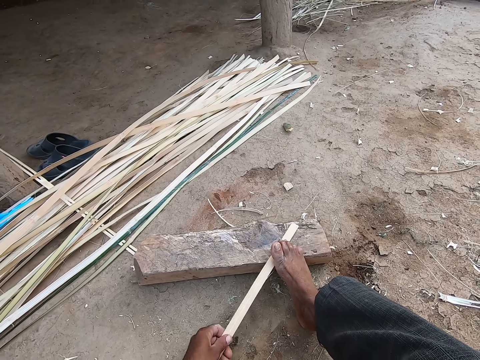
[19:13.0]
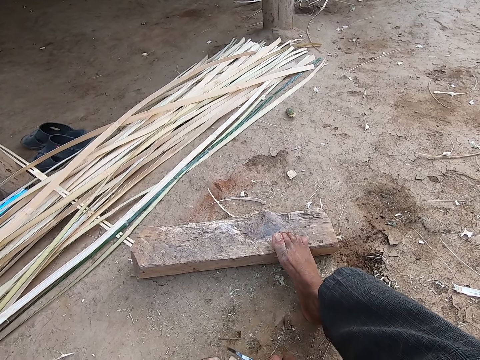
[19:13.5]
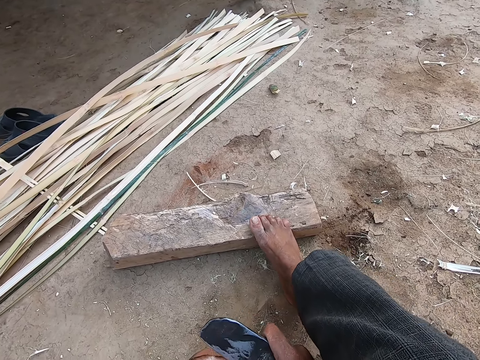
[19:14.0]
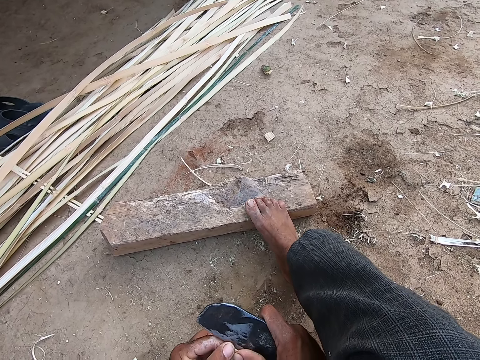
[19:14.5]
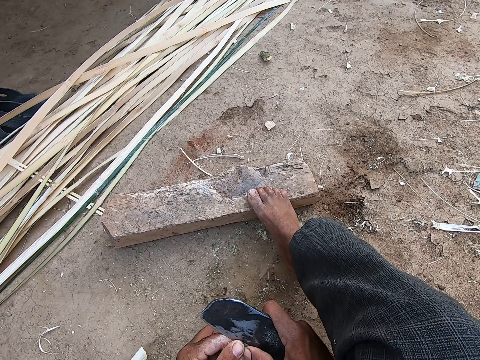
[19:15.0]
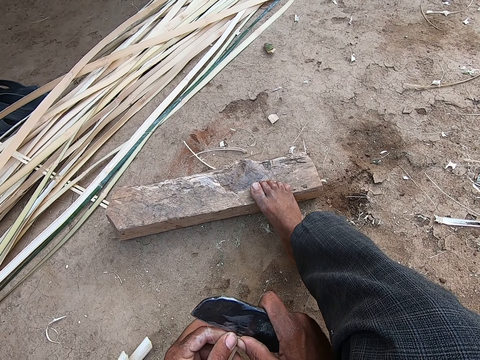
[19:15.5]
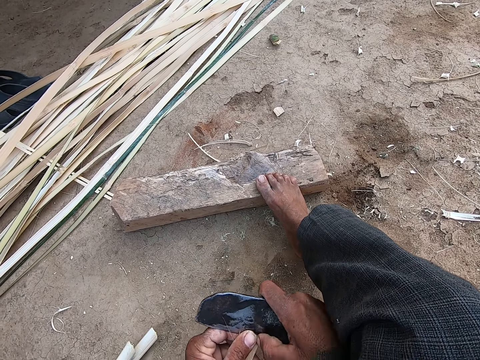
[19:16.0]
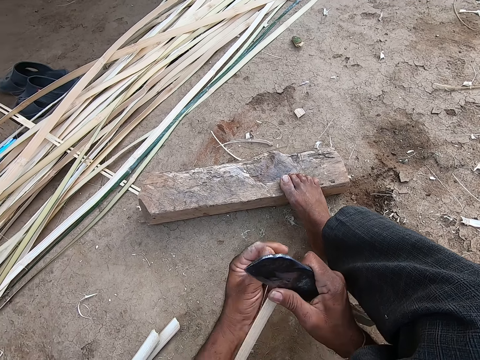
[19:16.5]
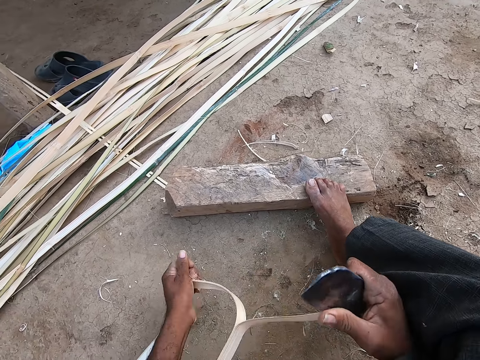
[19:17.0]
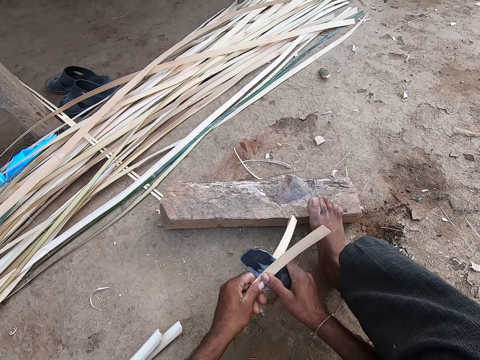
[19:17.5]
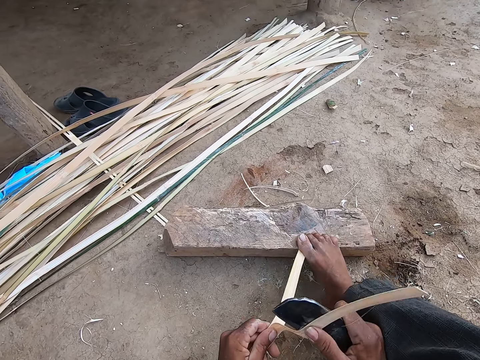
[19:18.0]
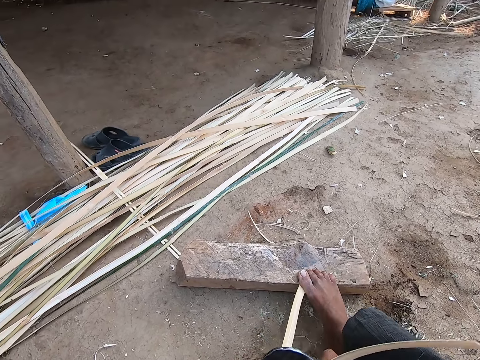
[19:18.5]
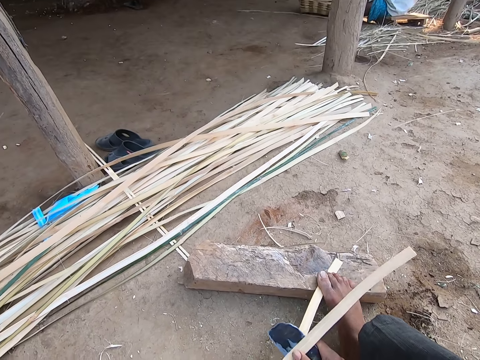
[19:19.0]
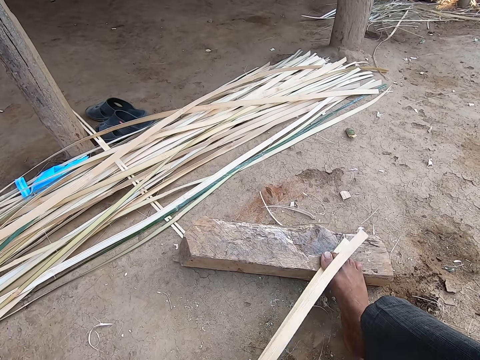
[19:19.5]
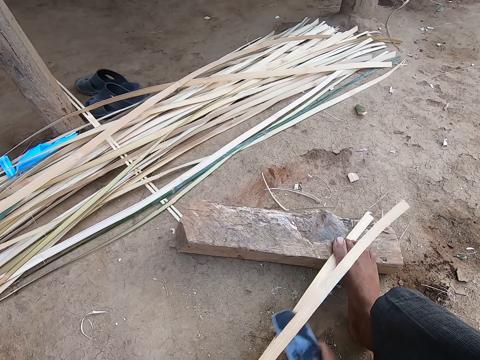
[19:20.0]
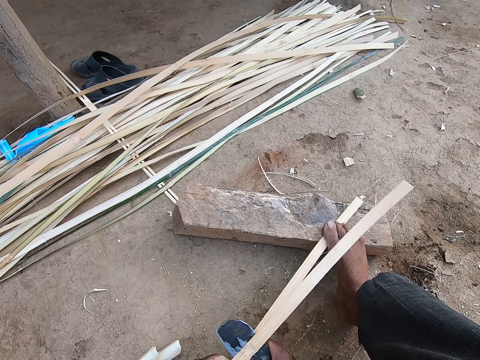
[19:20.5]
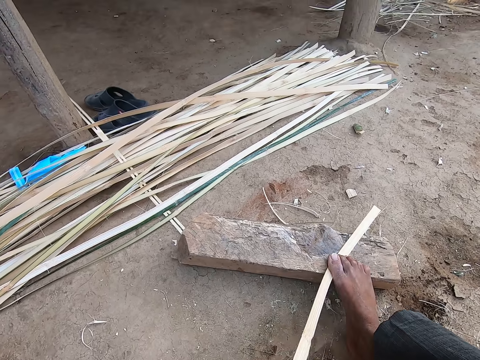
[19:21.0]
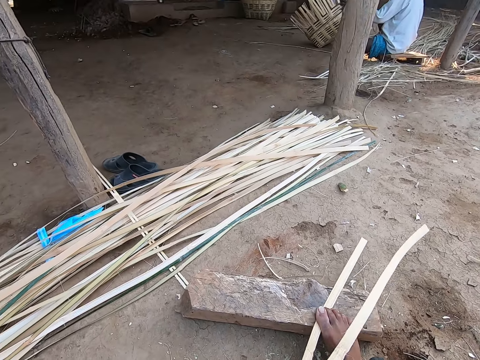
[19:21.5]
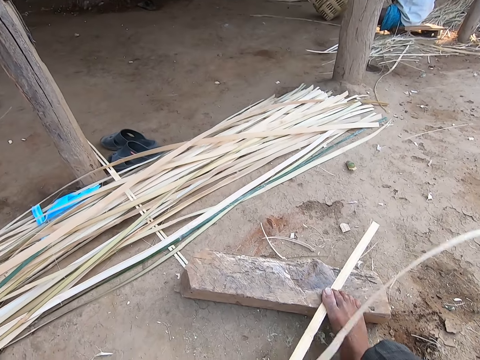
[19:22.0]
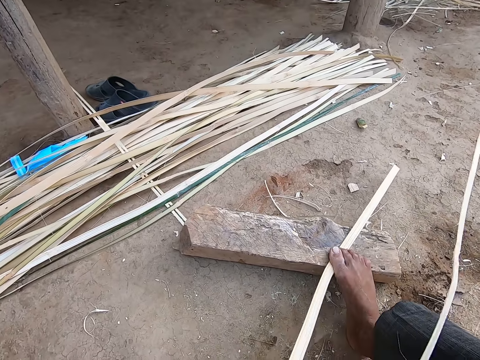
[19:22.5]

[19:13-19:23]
The camera wearer slices the bamboo in his left hand into two with the blade in his right hand. He places his right foot on the bamboo and on the log of wood on the ground.

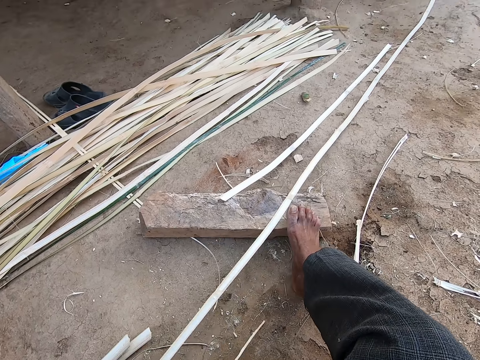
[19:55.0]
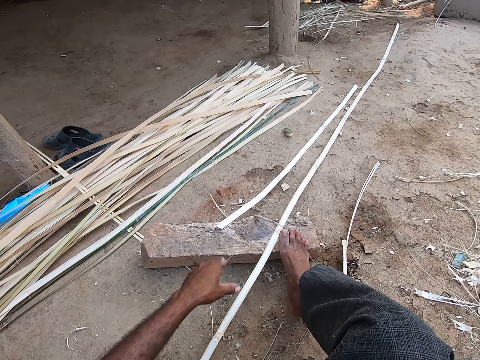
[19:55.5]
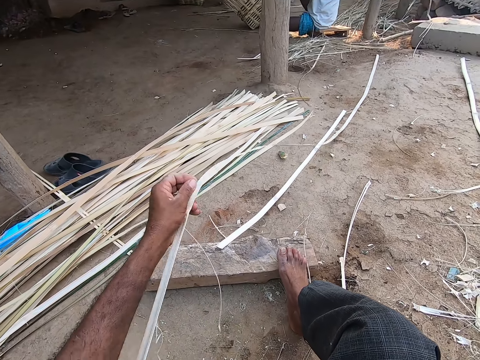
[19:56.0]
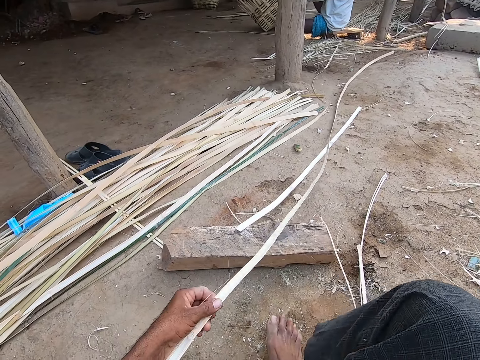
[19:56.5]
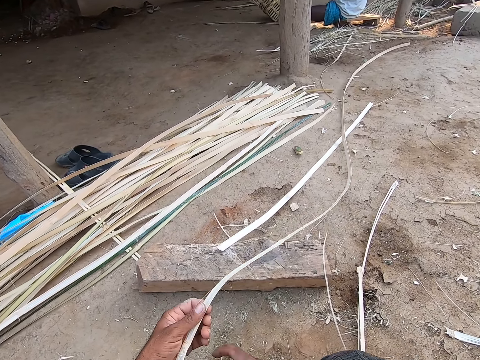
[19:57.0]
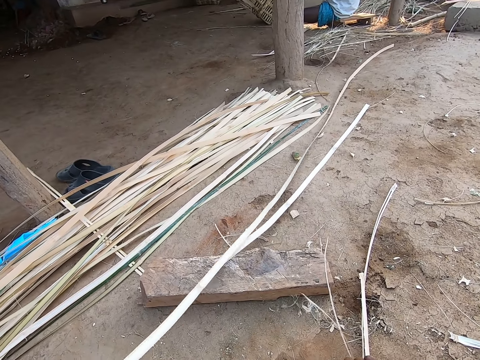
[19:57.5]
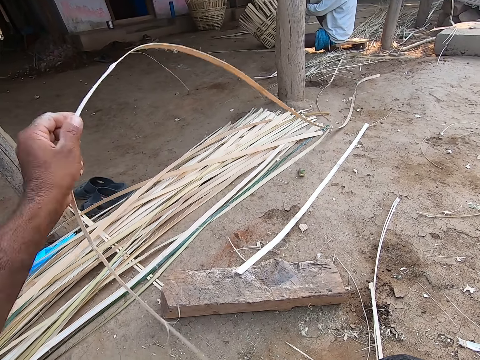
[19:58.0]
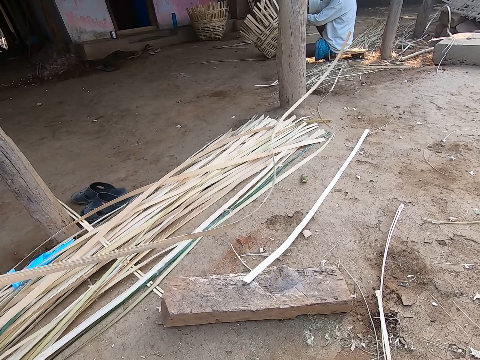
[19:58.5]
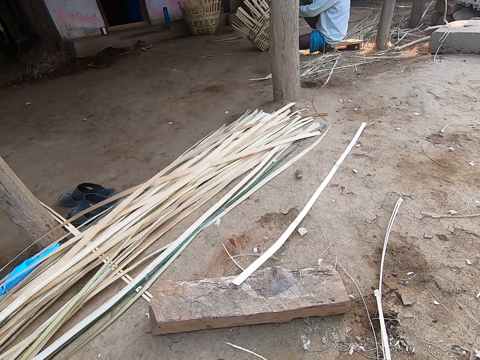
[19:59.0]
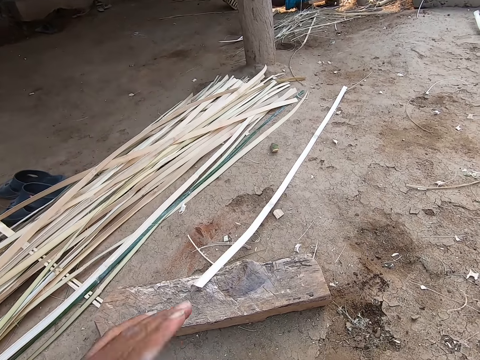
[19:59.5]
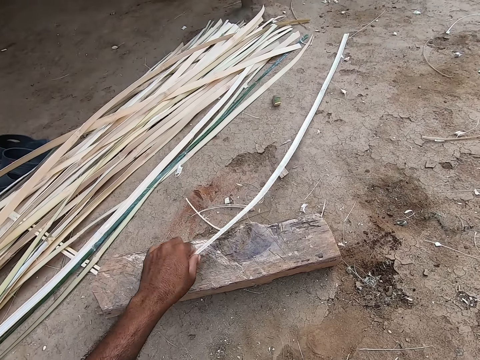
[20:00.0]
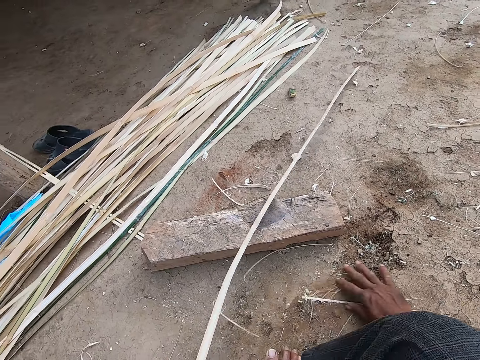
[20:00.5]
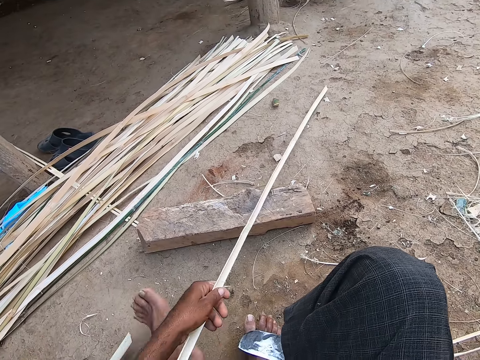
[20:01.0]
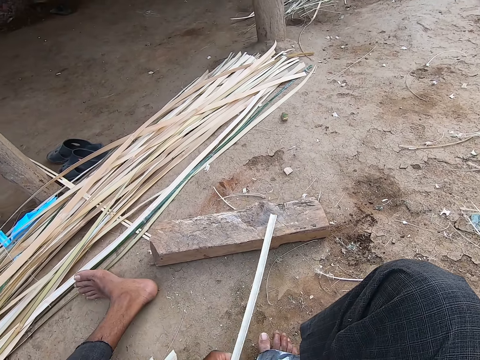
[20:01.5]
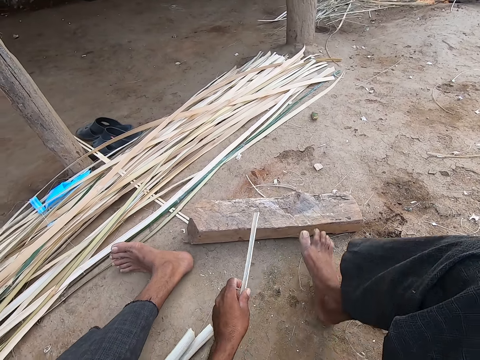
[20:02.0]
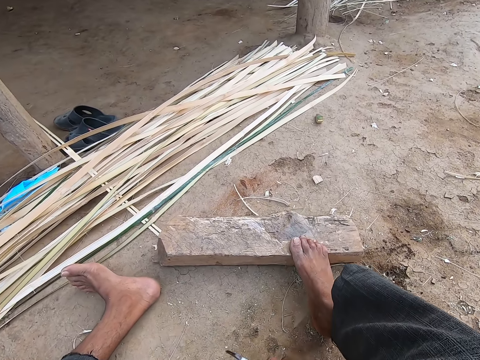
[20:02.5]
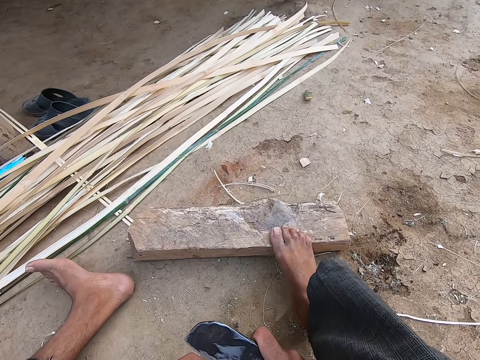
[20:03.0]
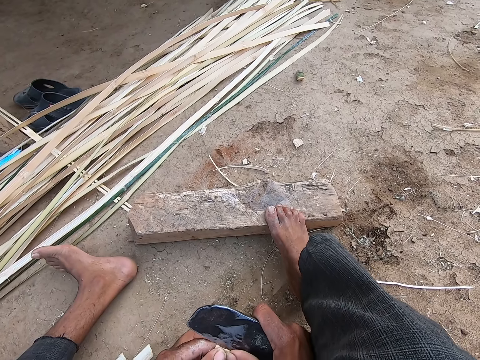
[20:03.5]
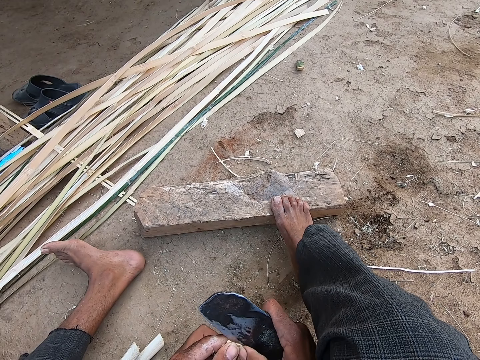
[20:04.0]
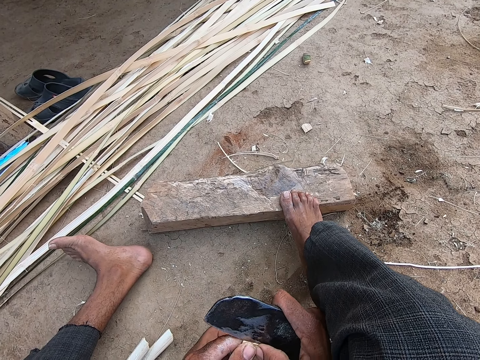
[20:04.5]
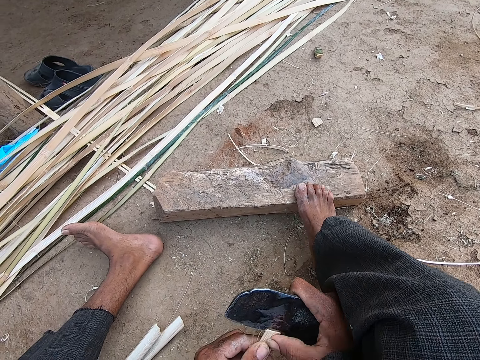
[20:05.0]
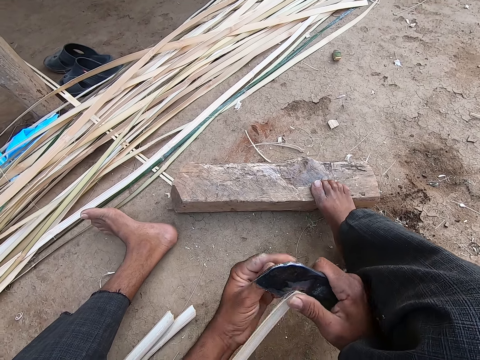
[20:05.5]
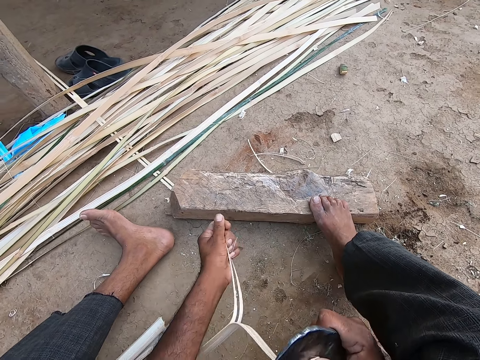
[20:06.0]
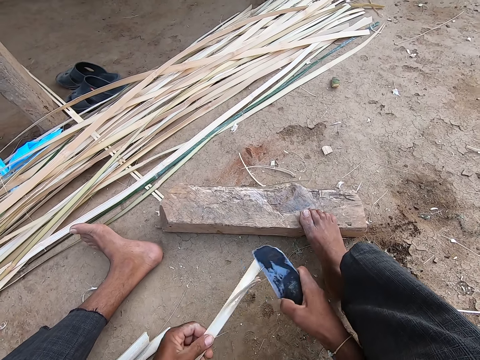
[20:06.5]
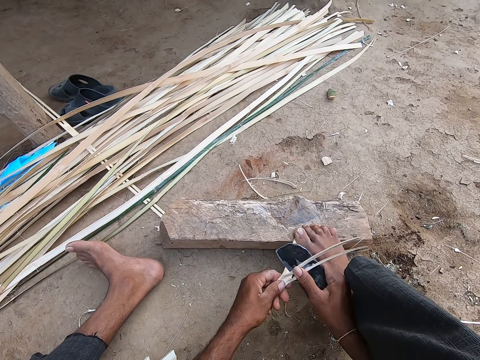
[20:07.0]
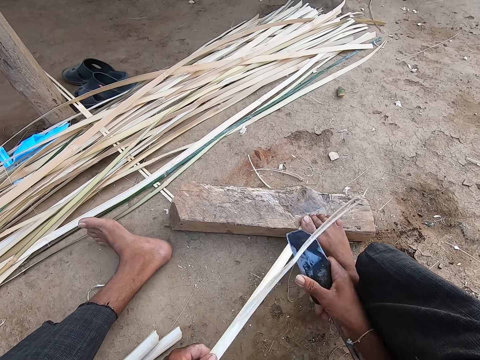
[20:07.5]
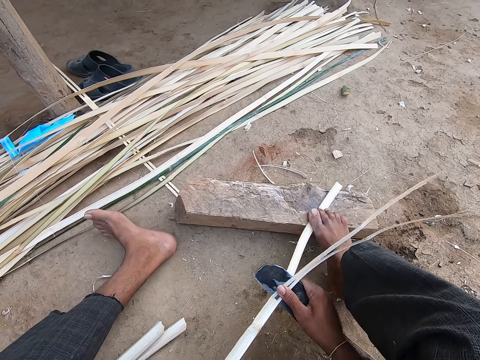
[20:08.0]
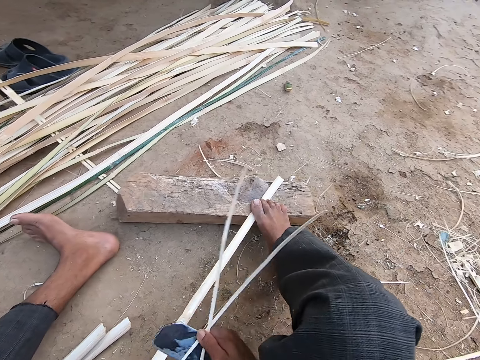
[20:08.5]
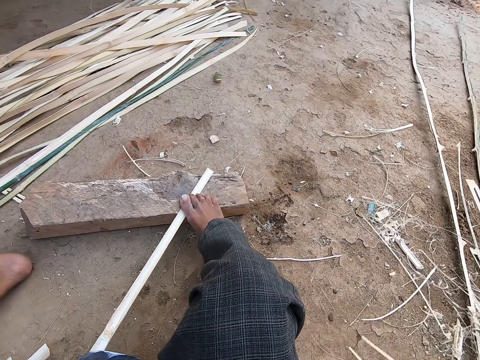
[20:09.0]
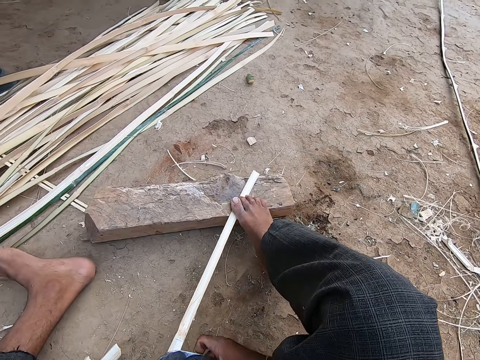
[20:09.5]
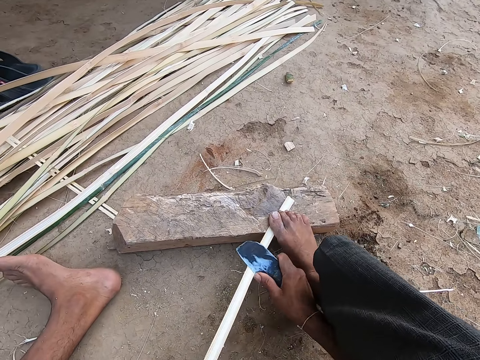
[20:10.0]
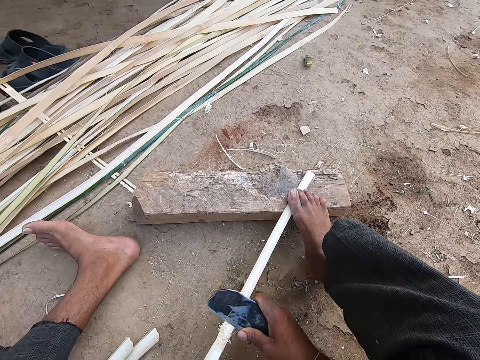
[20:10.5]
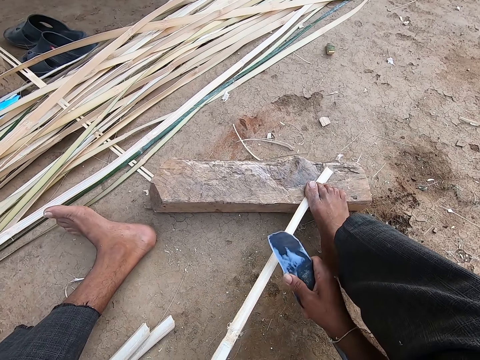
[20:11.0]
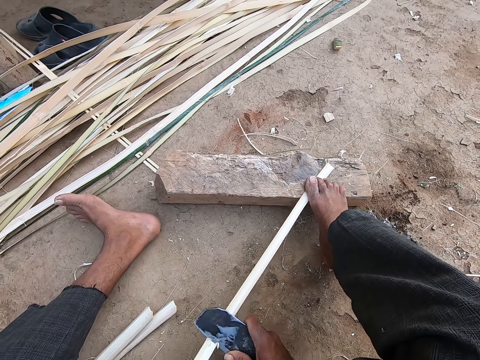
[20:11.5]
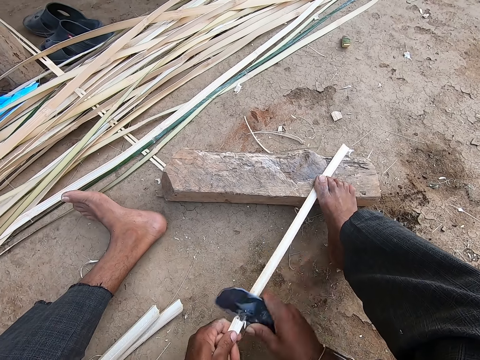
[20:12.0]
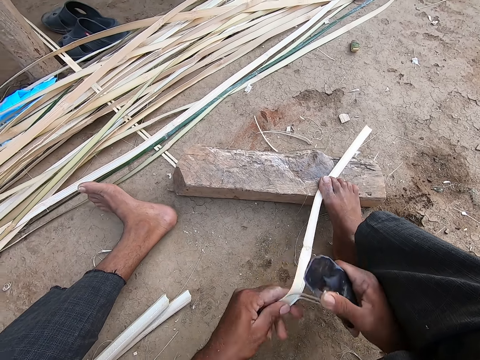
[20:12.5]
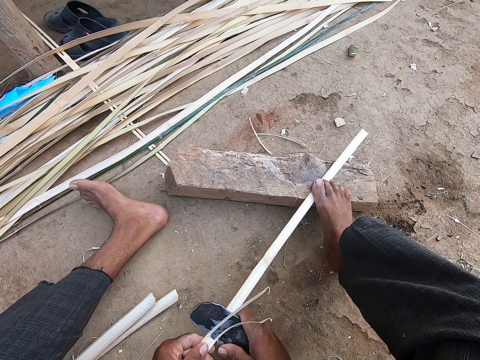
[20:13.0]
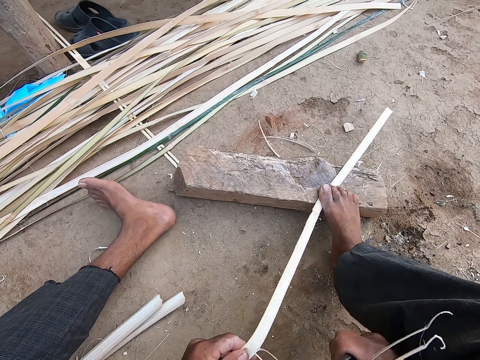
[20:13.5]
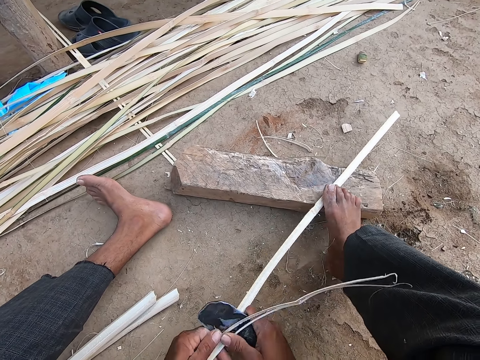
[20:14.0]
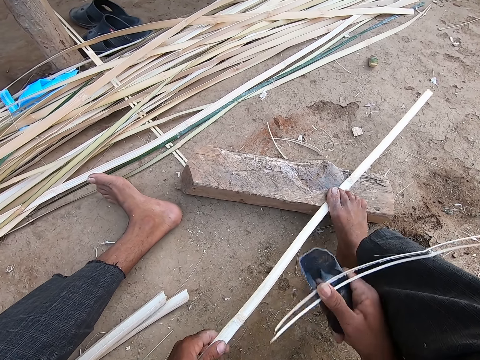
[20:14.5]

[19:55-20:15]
The camera wearer moves a sliced piece of bamboo aside with his left hand. He clears the ground with his right hand. He picks up fibrous. He slides a sliced piece of bamboo towards himself with his left hand. He clears the ground with his right hand. He slices the bamboo in his left hand with the blade in his right hand in the workshop. He reaps the fibrous. He places his right foot on the bamboo and on the log of wood on the ground.
